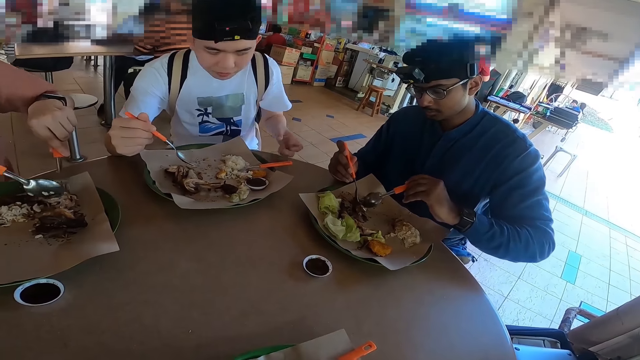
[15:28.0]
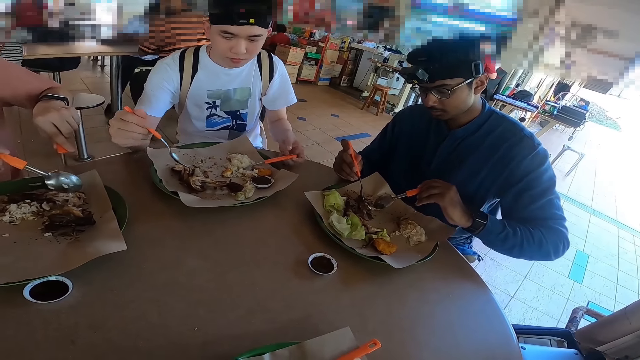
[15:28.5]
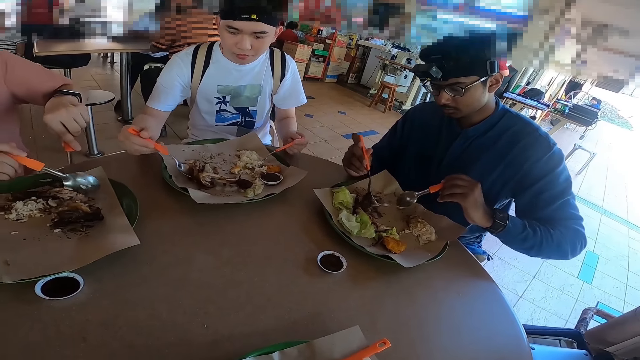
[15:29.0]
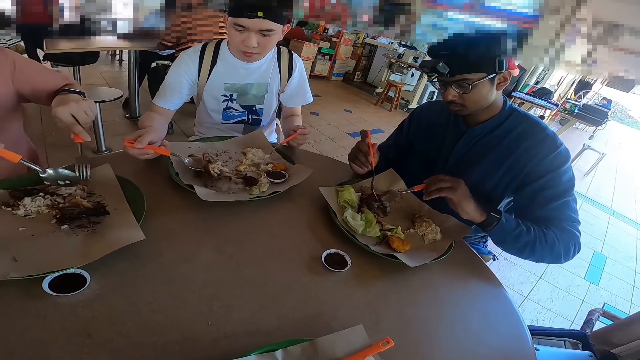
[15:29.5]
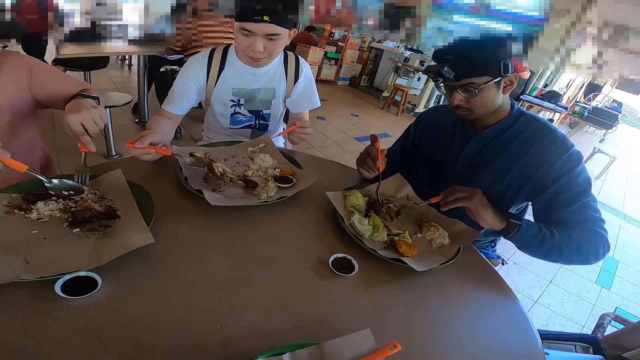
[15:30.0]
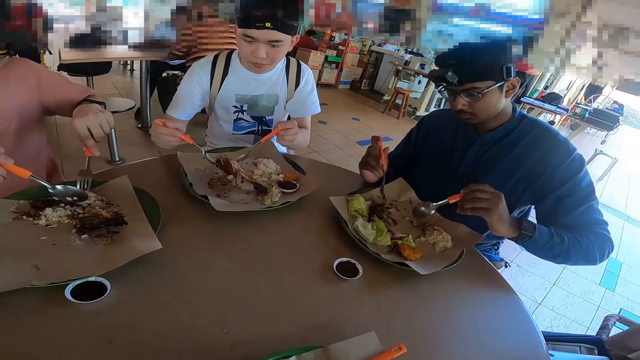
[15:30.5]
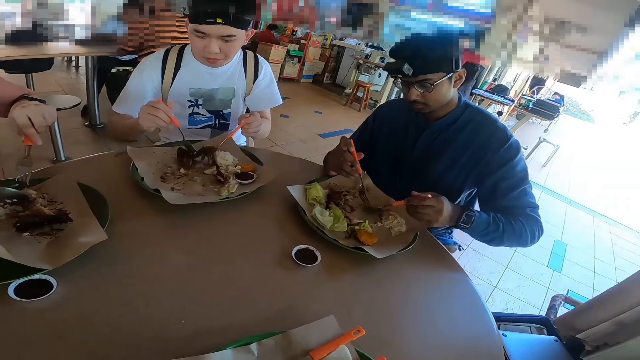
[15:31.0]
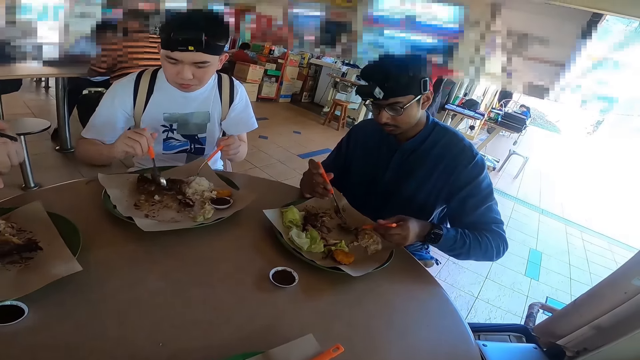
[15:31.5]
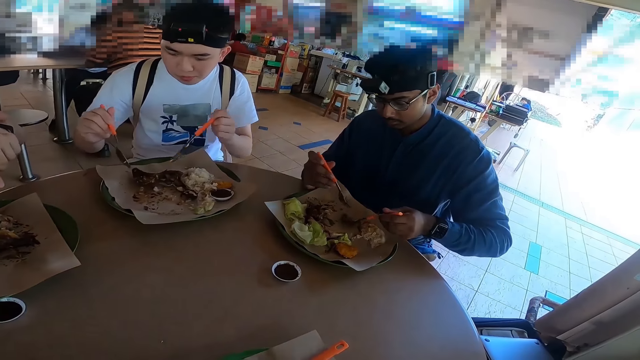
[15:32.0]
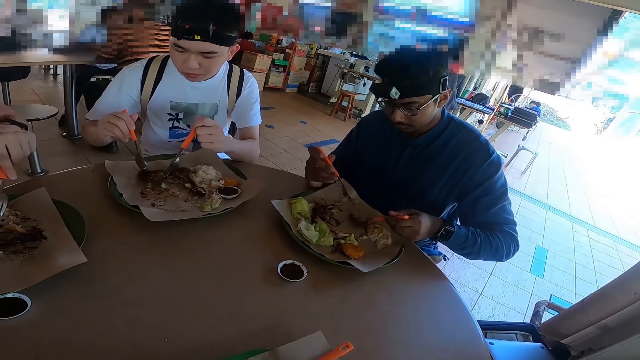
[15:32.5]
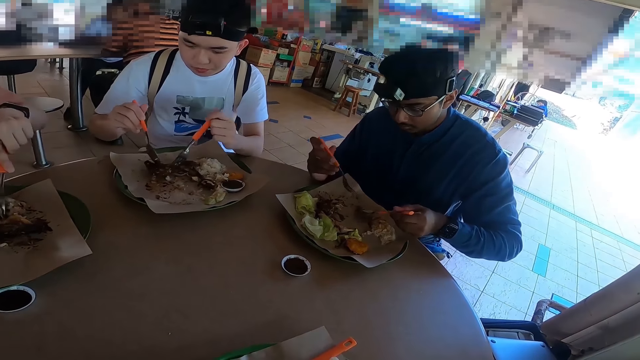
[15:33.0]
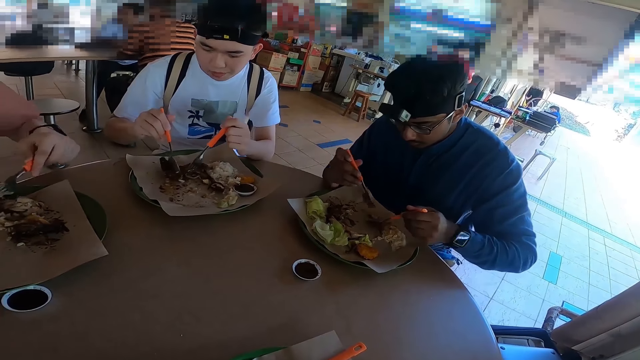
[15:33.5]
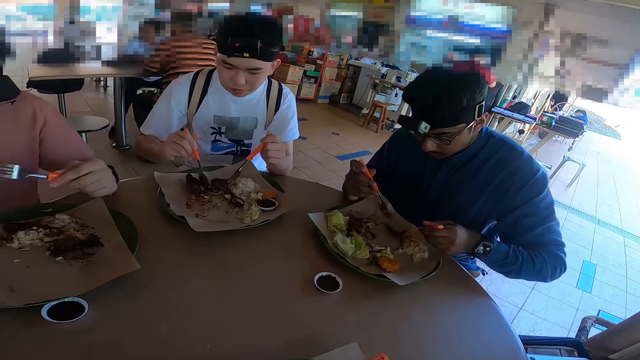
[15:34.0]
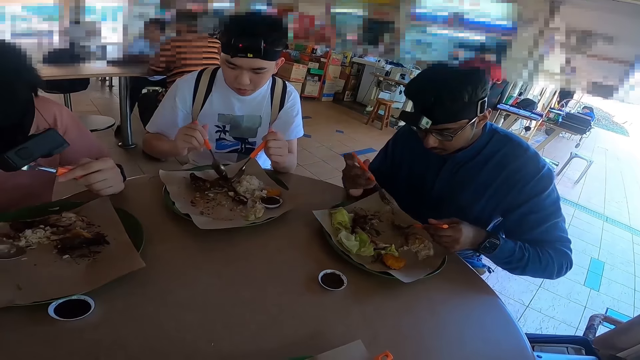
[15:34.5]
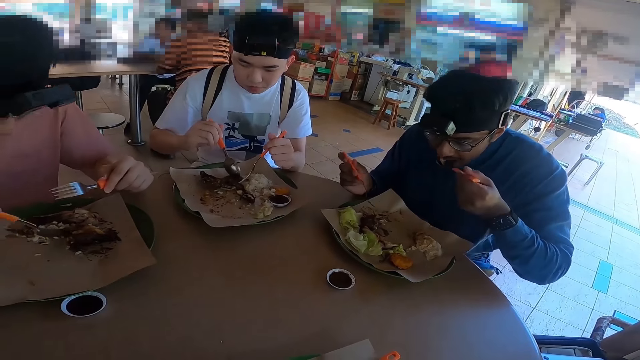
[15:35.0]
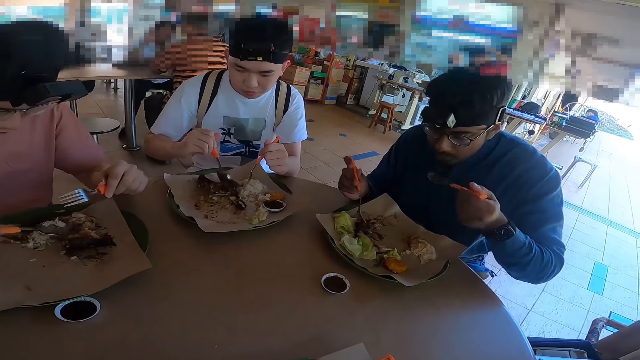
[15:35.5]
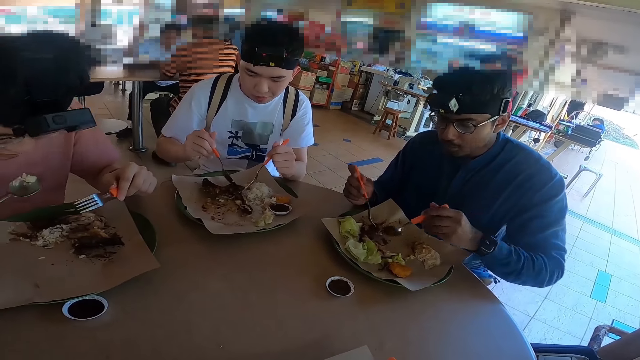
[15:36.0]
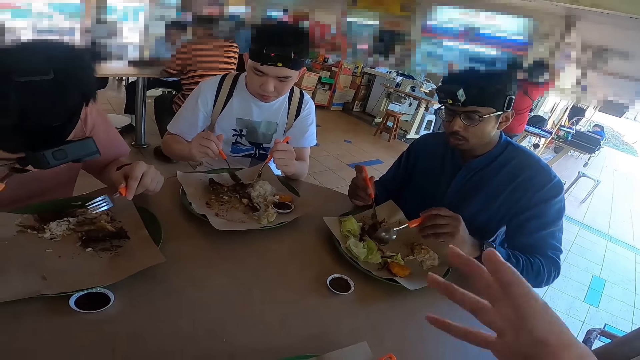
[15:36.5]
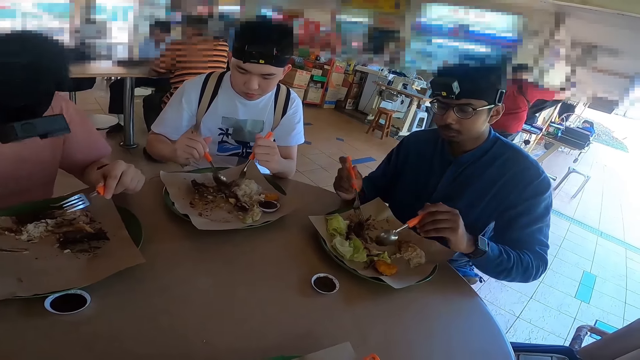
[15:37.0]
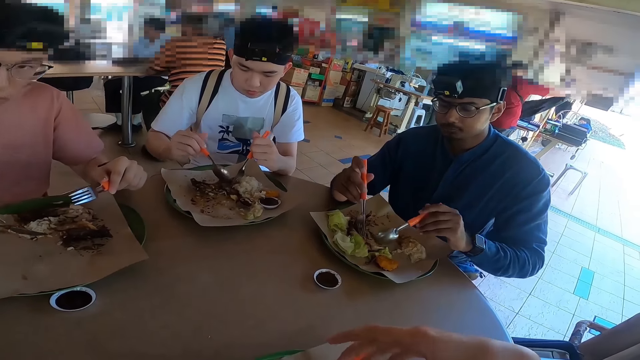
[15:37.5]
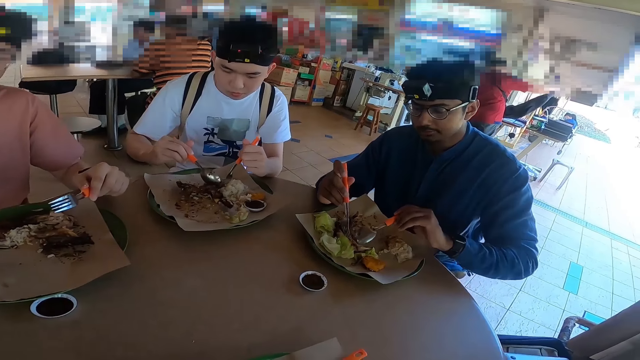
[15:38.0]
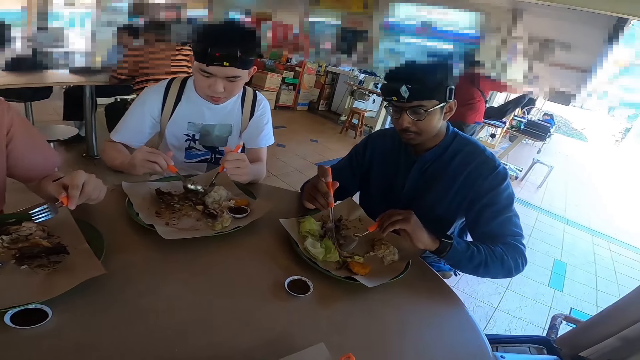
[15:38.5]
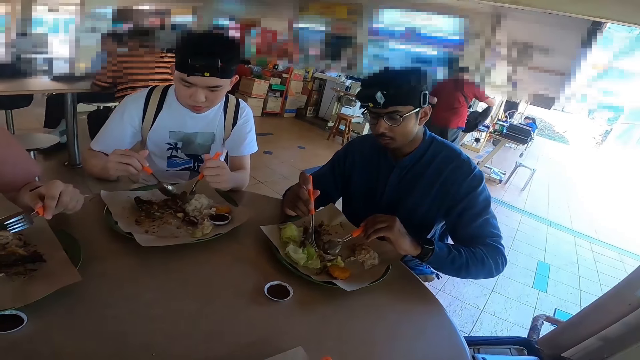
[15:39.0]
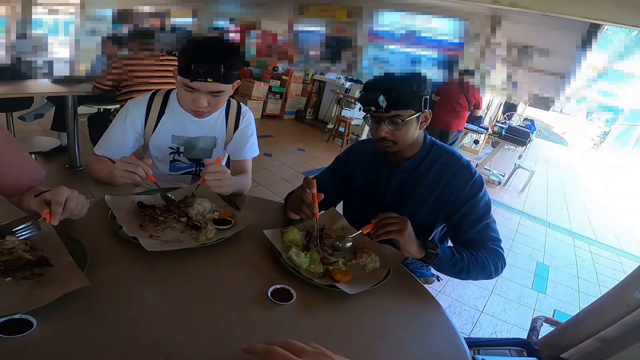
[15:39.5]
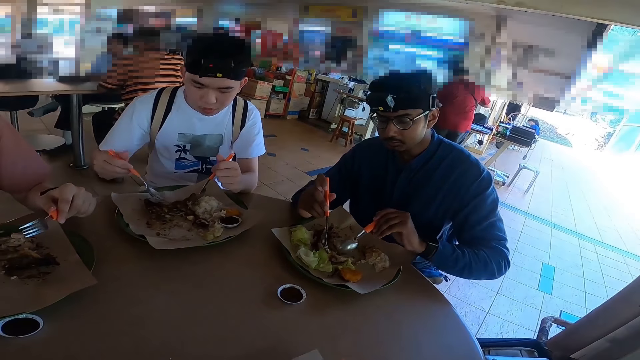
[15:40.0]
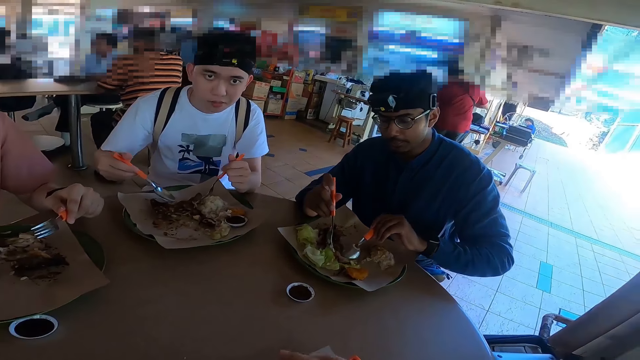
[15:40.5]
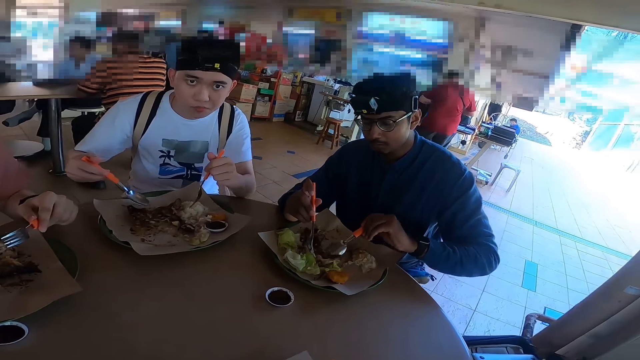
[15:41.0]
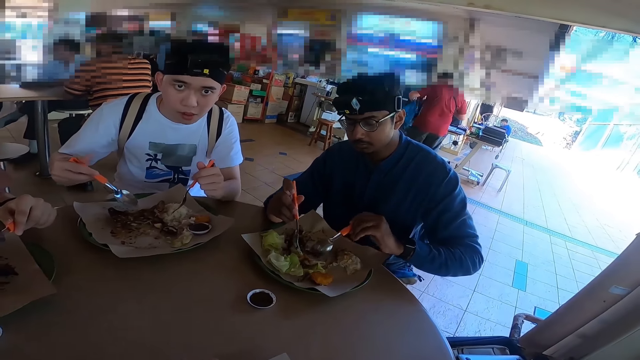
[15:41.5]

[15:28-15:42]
The camera wearer is talking.

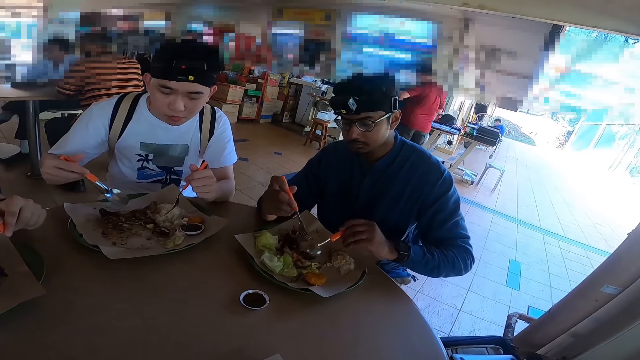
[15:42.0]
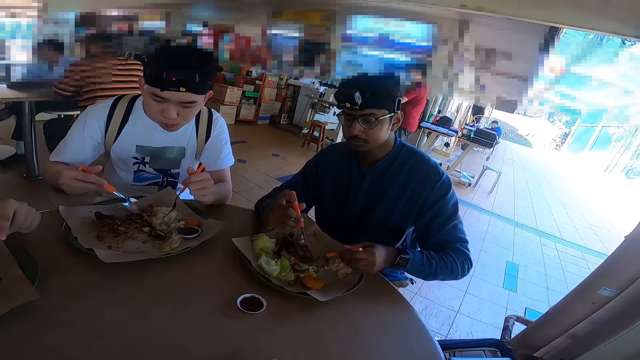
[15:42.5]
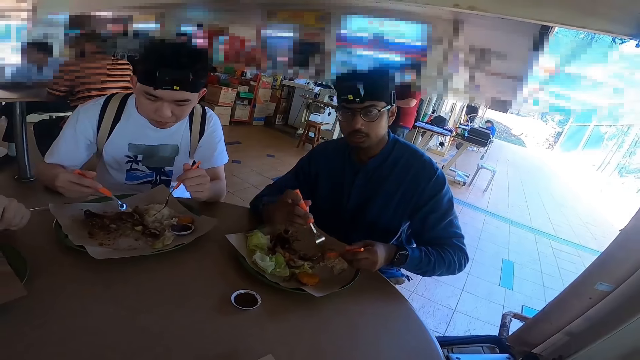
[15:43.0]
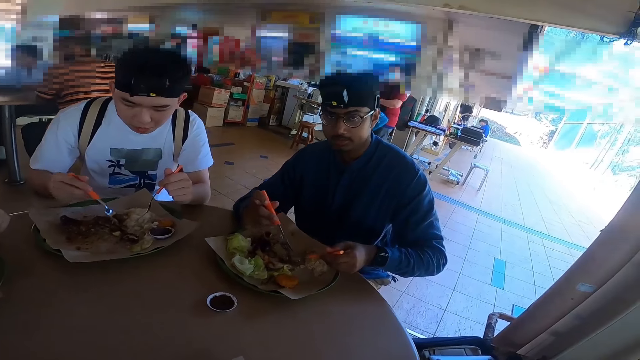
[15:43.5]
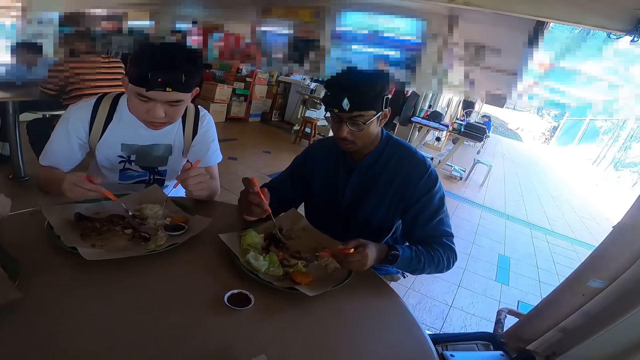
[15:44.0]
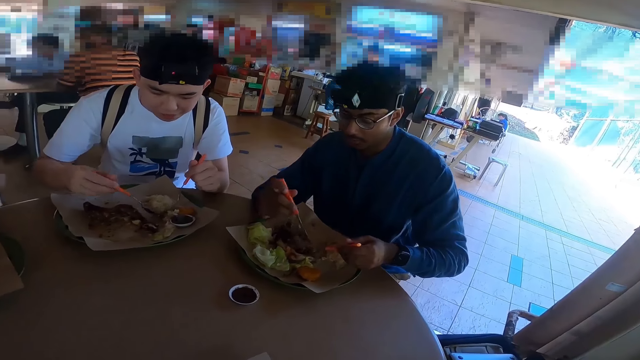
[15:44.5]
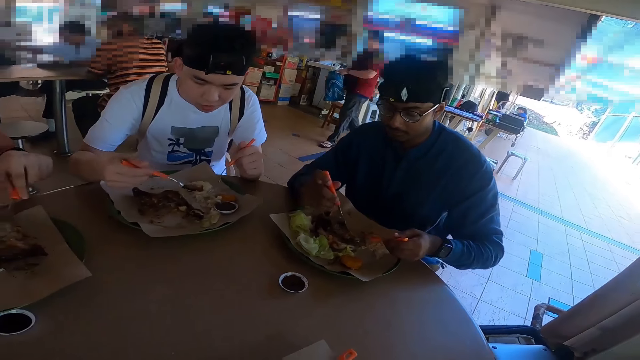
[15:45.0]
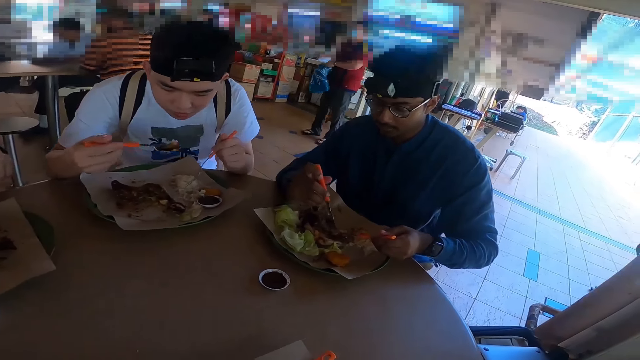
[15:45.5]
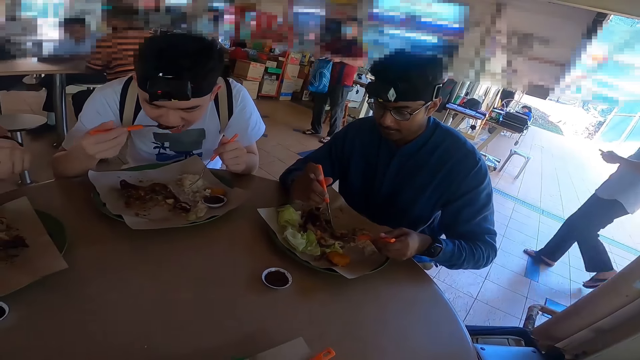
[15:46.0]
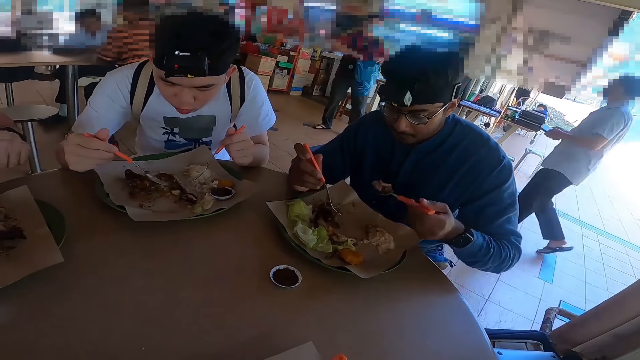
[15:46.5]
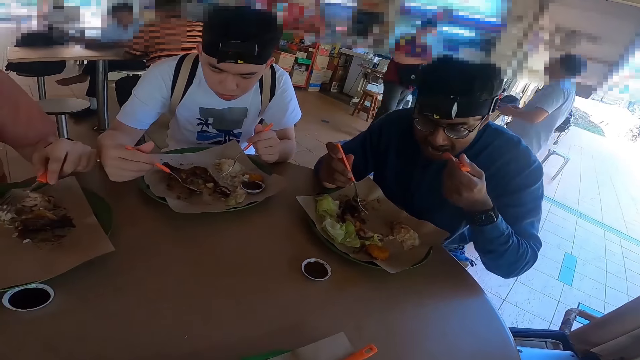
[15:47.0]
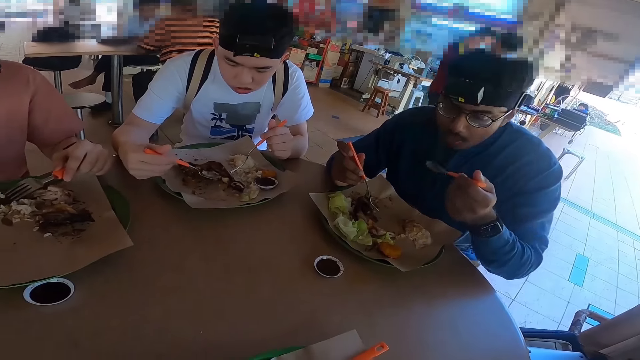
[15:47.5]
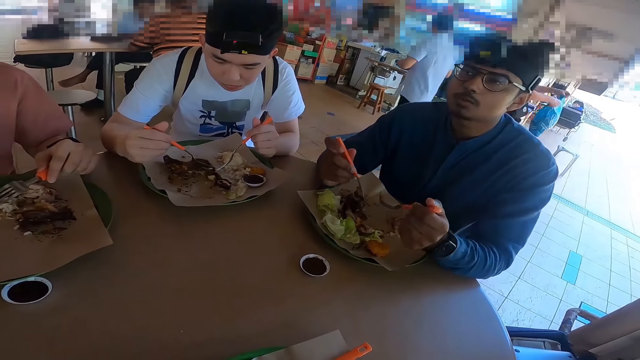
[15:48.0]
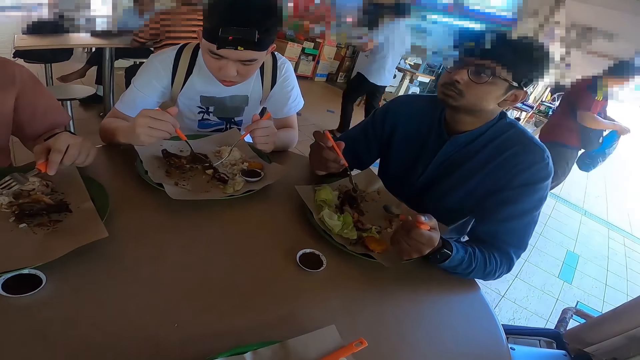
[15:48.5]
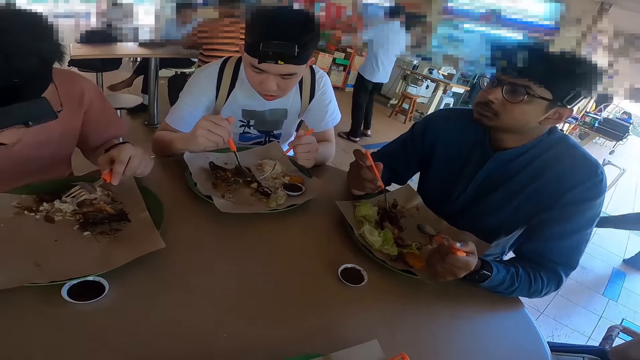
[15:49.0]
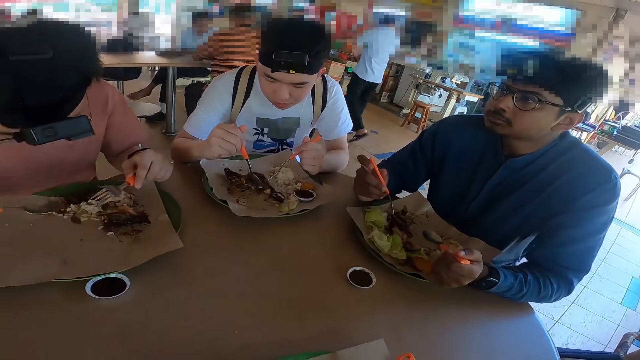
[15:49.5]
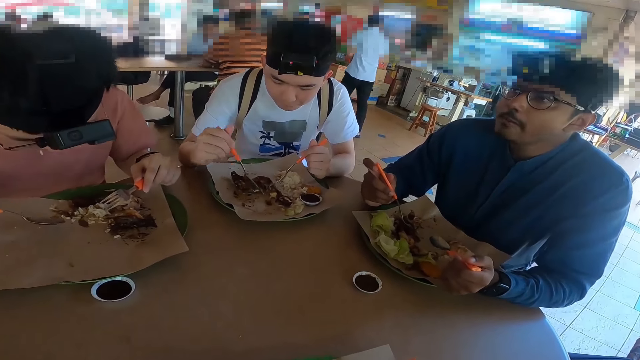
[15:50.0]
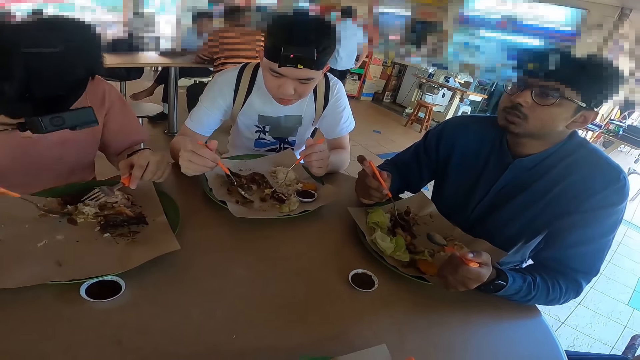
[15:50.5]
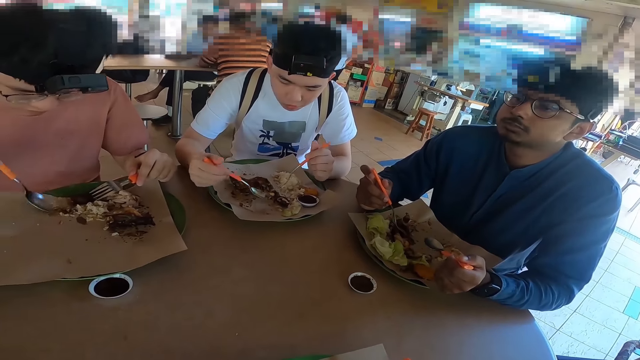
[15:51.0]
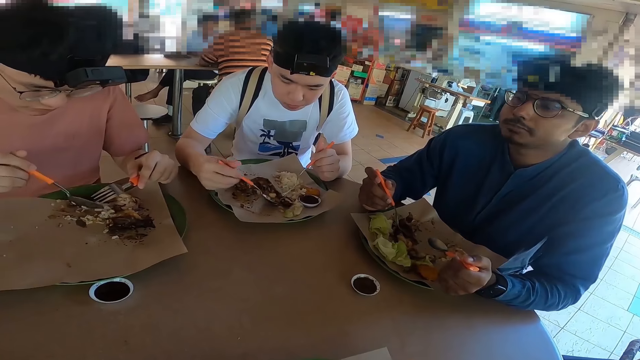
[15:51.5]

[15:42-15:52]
Someone is nodding.
